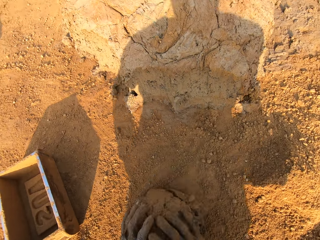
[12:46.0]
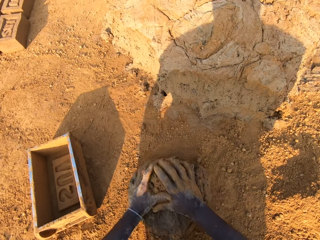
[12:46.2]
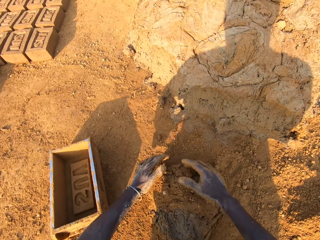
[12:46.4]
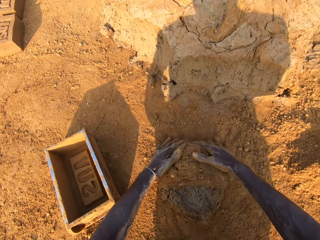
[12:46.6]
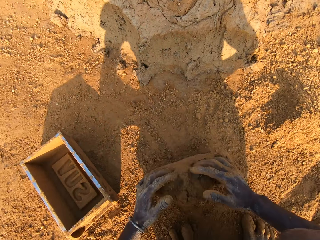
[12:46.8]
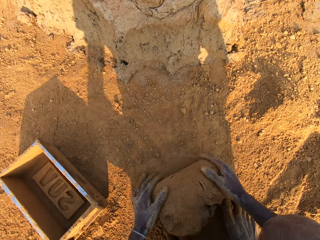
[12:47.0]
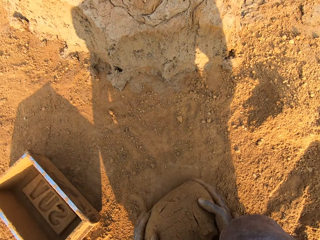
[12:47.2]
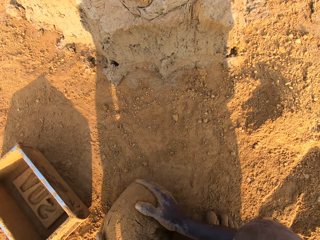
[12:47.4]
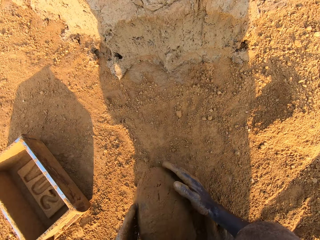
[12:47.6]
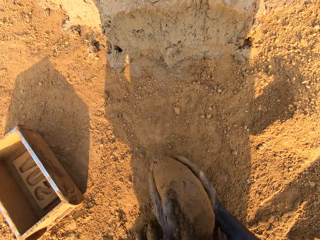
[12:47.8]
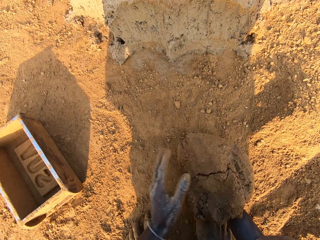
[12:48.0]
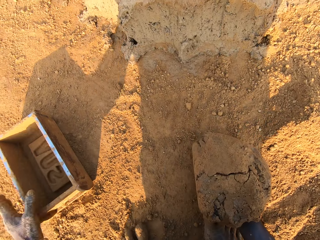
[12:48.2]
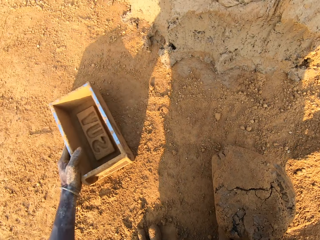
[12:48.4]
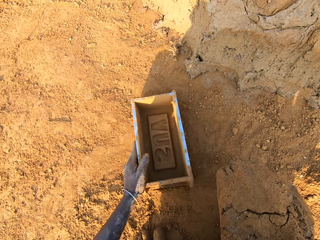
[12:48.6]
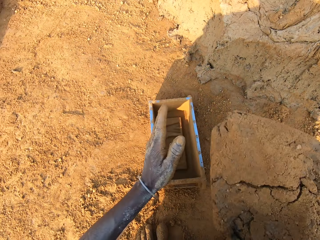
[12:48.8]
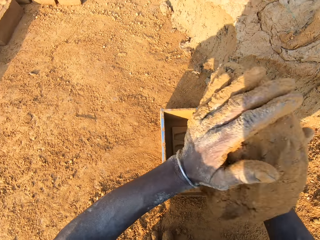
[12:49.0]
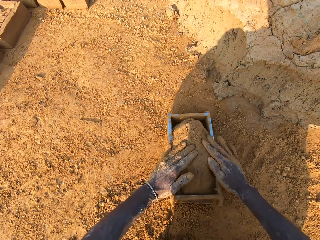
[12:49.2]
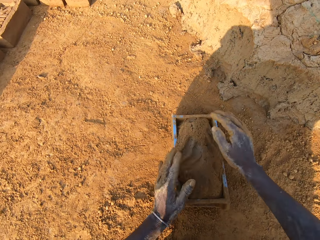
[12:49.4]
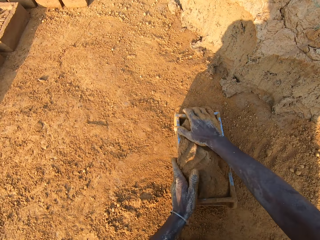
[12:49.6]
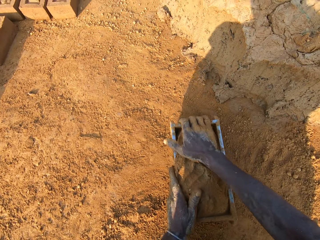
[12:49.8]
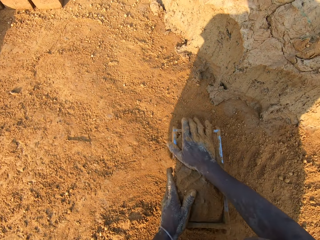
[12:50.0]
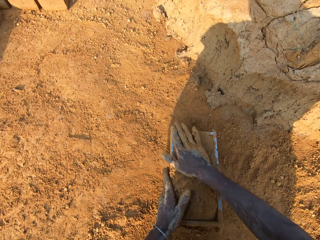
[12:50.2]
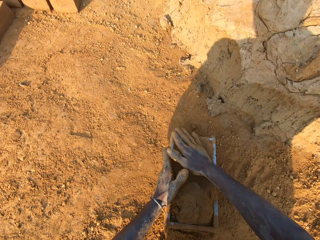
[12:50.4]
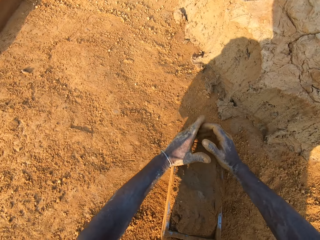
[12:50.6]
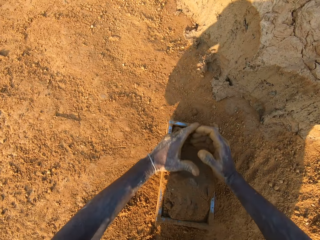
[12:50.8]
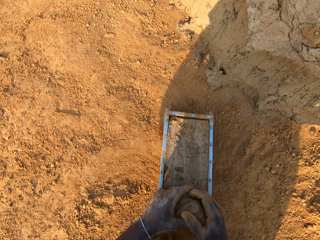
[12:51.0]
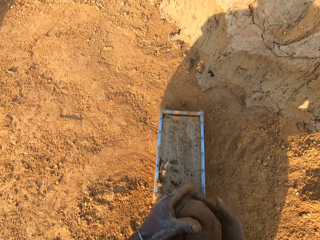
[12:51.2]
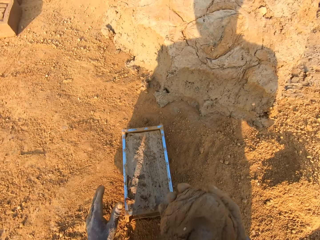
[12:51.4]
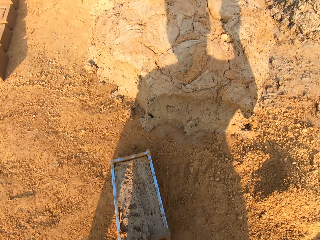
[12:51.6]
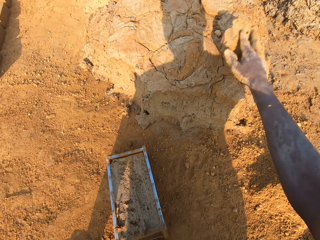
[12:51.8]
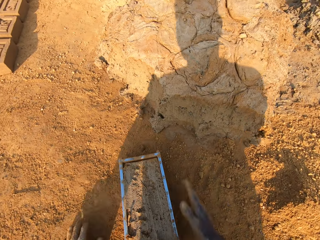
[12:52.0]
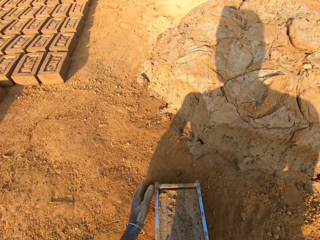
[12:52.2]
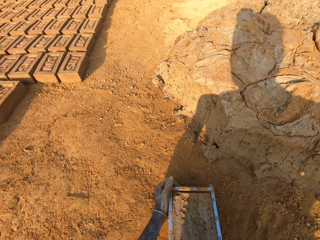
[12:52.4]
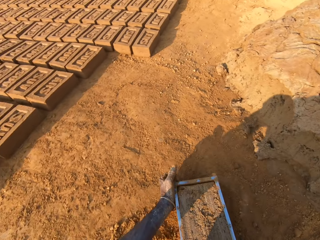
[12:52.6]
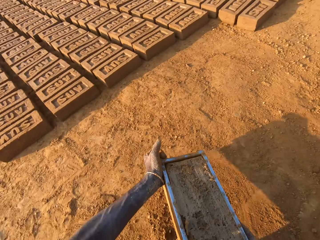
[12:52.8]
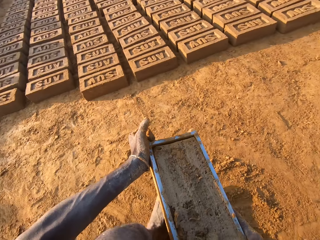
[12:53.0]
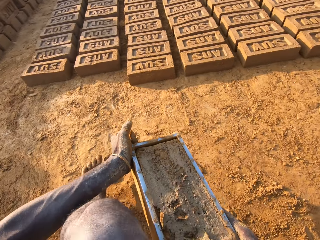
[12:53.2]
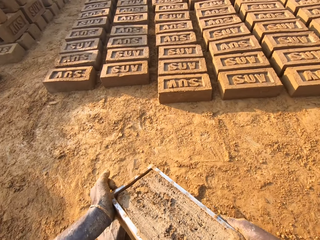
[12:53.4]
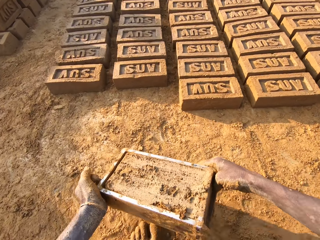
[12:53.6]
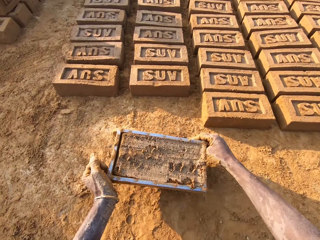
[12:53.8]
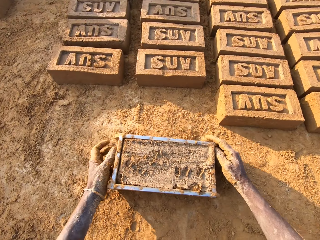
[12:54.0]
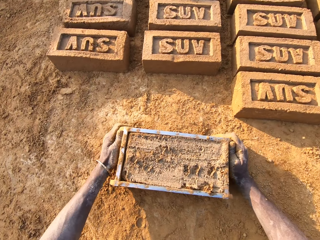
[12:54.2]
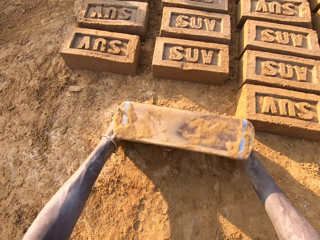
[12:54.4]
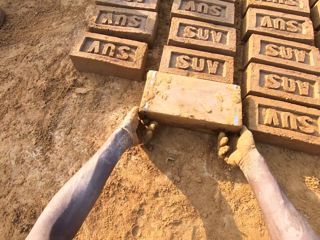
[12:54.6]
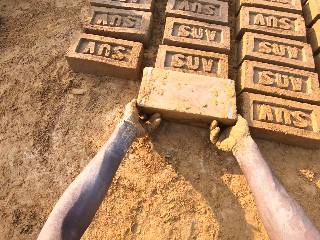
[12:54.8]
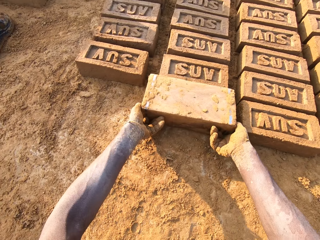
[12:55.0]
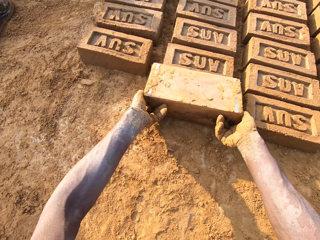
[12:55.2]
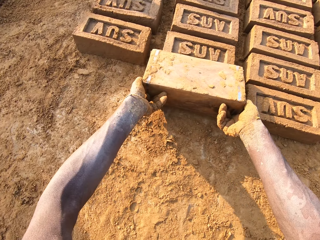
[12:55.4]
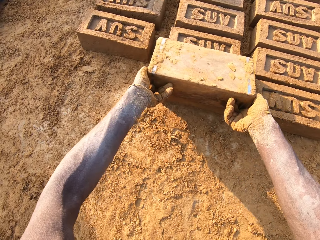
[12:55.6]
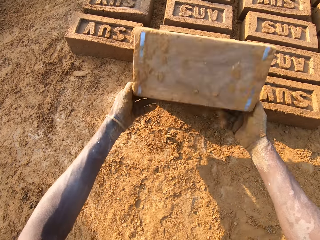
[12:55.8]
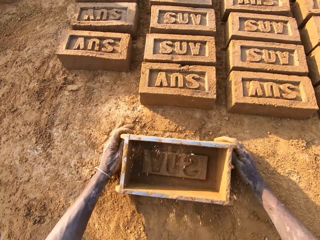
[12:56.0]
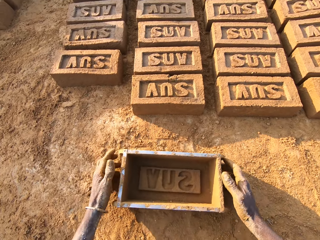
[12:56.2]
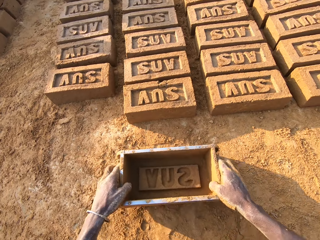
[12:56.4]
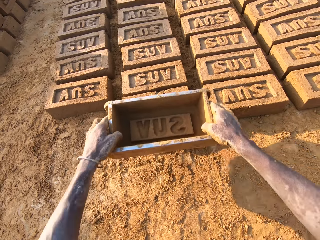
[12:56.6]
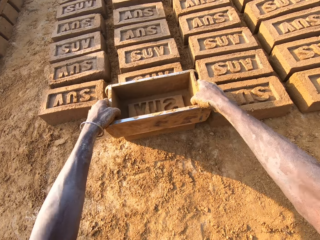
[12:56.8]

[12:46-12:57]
The camera wearer rolls the mud on the sand on the floor with his hand. He moves the pan or brick mold box forward with his left hand. He puts the mud in the pan. He presses the mud in the pan with his right hand. He removes excess mud in the pan with his hands. He throws the mud in his hand on another mud on the floor. He carries the brick mold box. He turns around with the pan in his hand. He drops the pan on the floor. He turns the pan on the floor upside down. He puts the brick on the ground. He removes the mold mud from the pan on the floor.

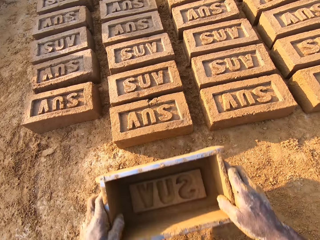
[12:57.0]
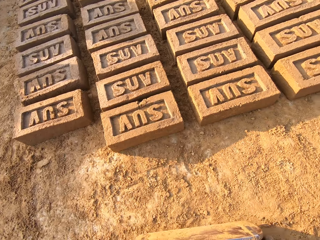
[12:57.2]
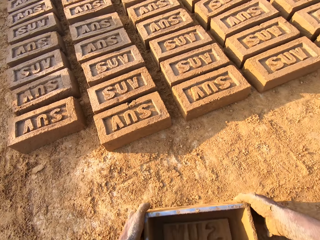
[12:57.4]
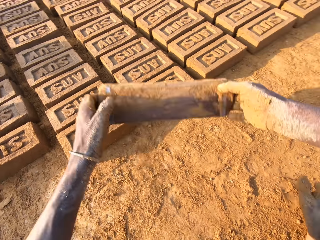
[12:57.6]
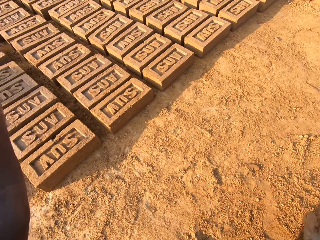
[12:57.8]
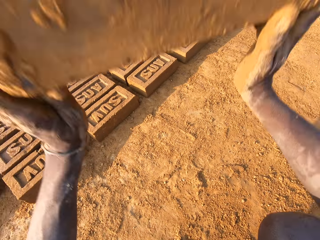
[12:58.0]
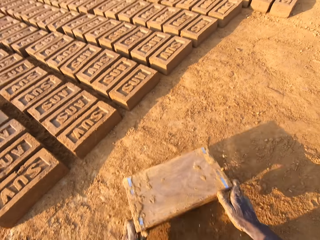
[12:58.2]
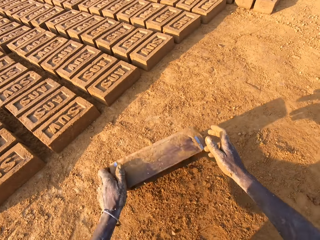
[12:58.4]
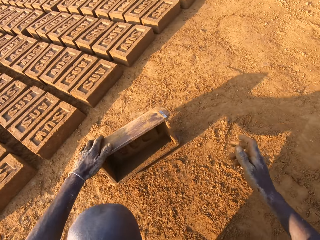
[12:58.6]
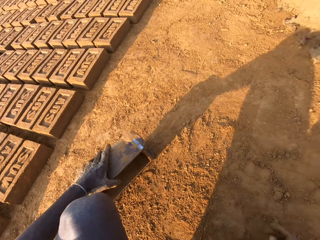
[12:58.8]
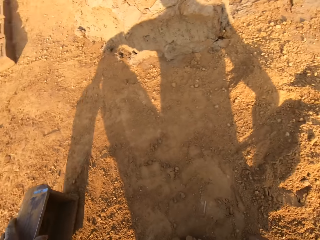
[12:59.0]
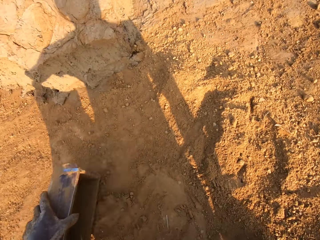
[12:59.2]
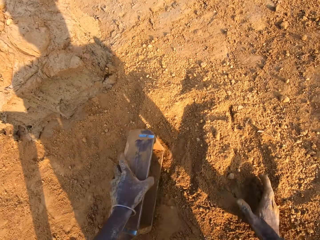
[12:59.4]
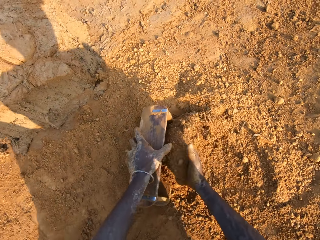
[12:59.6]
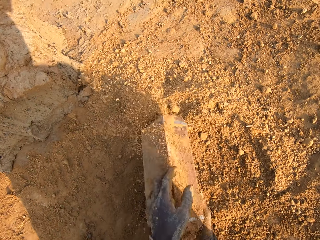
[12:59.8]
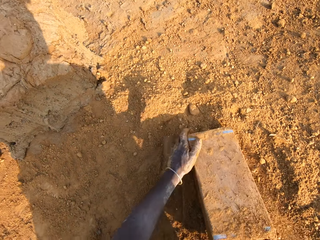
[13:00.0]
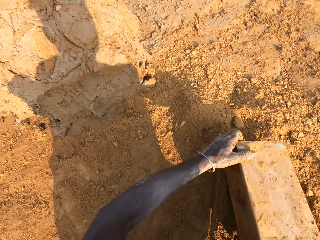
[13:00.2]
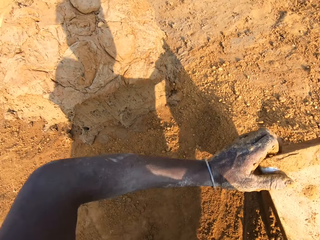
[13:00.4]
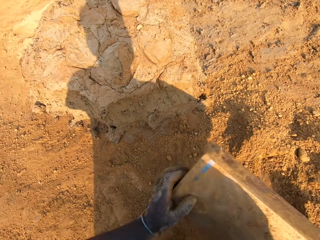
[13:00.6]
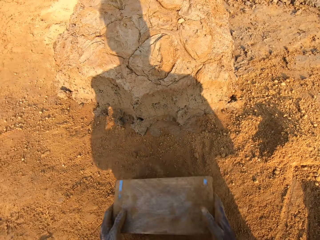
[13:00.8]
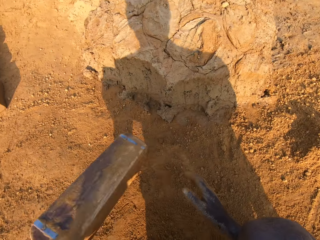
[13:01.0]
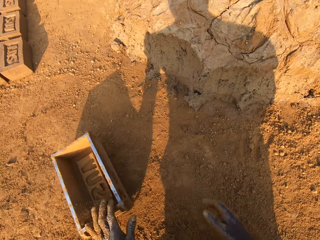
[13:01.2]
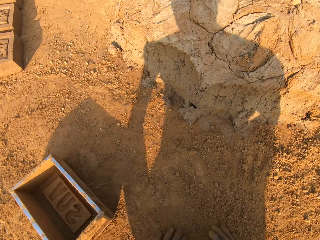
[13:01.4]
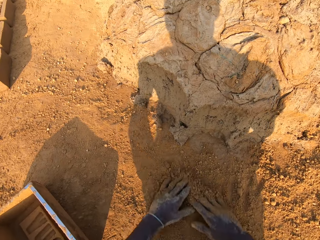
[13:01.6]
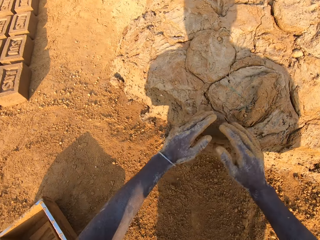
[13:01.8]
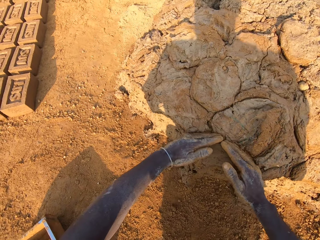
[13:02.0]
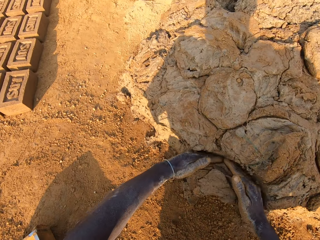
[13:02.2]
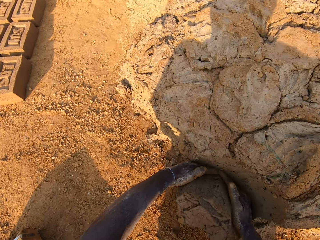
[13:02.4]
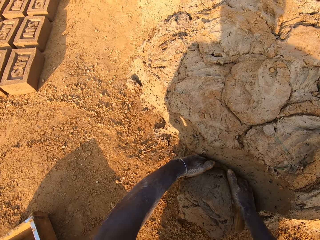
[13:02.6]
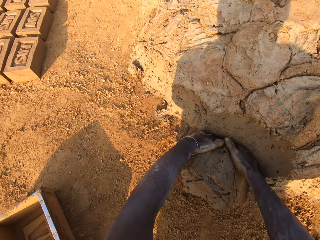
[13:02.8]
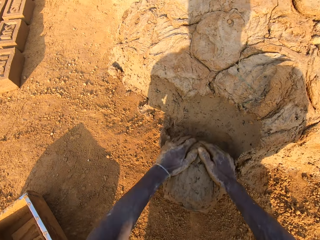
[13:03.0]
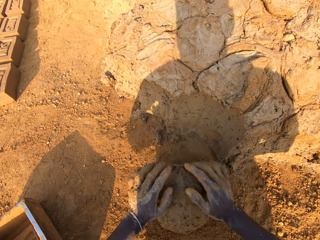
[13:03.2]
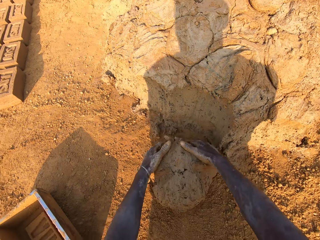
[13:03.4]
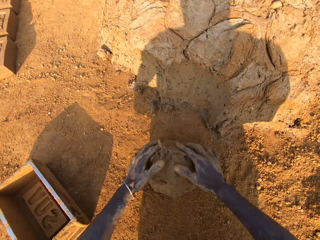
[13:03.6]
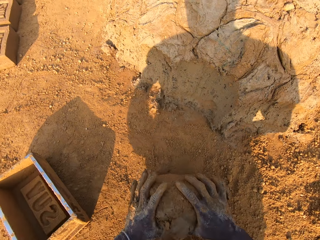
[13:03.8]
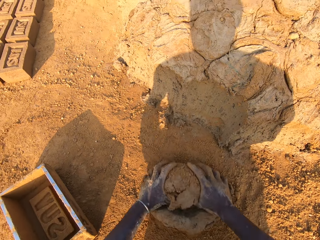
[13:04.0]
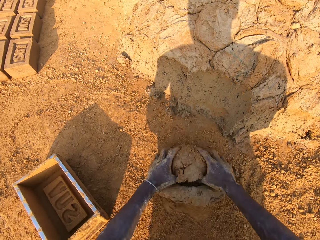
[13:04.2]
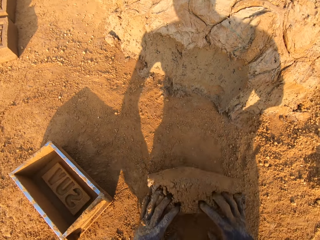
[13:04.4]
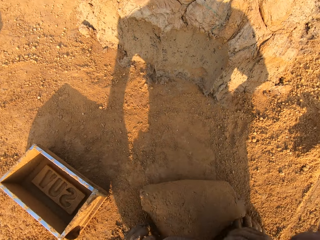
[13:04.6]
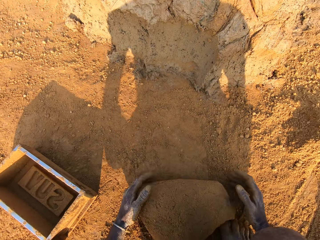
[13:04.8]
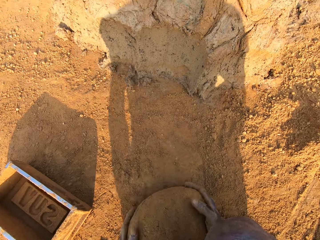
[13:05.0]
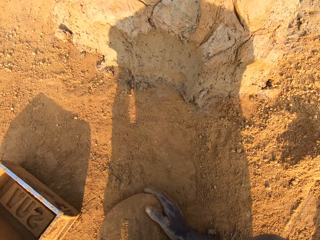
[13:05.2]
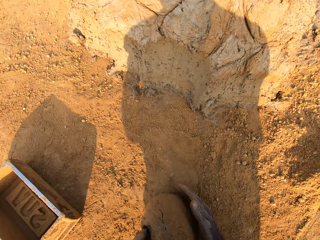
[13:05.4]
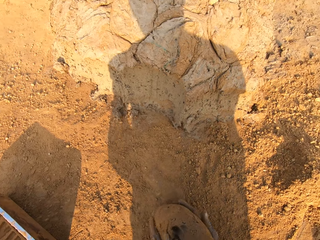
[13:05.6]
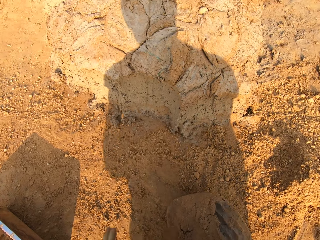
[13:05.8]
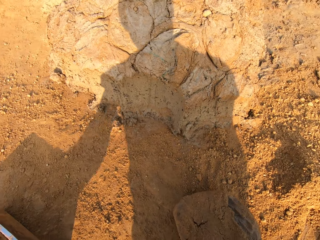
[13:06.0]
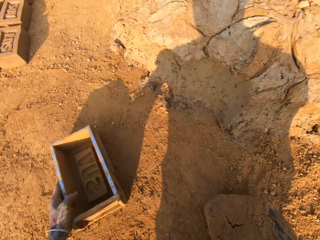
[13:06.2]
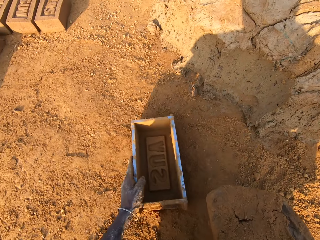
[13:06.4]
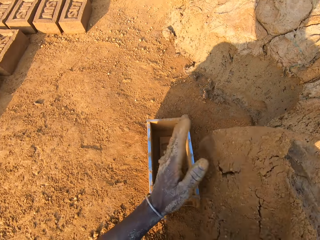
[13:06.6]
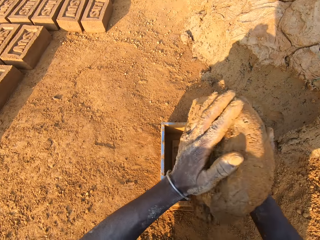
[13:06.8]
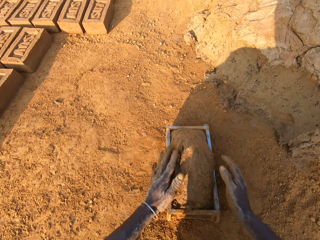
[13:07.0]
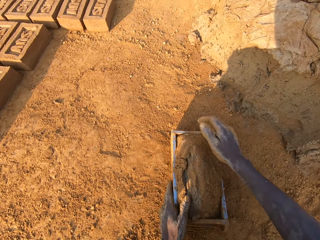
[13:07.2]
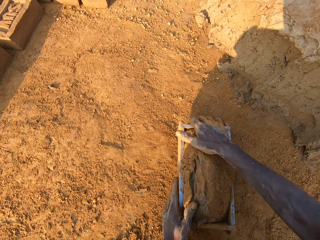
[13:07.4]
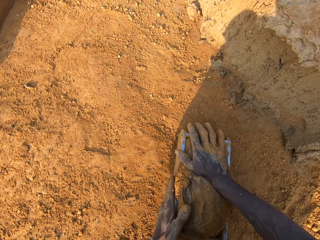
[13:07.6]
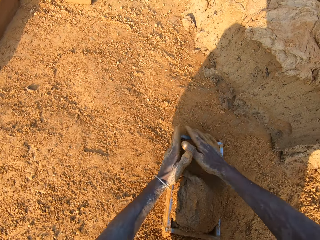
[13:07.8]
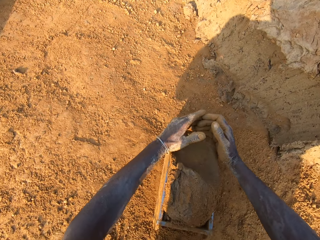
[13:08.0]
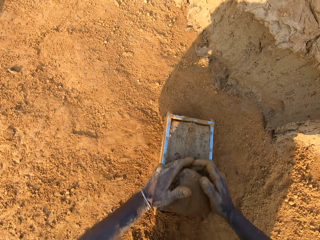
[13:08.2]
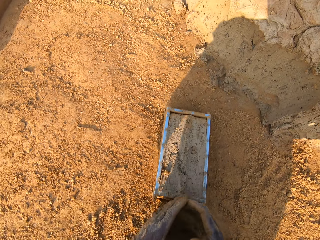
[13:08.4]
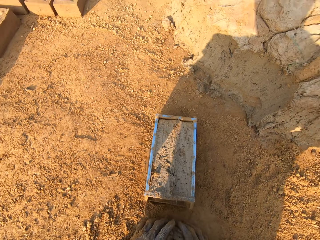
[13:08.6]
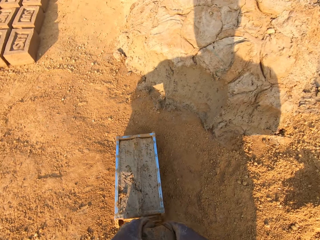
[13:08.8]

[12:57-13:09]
The camera wearer hits the top of the mold mud with the pan or brick mold box. He puts the brick mold box on the brick. He lifts the brick mold box up. He drops the pan on the floor. He hits the brick box on the ground. He turns around with the pan in his hand. He puts some sand in the pan with his right hand. He removes the pan from the sand. He drops the pan on the floor. He takes some mud from the floor with his hand. He rolls the mud on the sand on the floor with his hand. He moves the pan forward with his left hand. He puts the mud in the pan. He presses the mud in the pan with his hand. He removes excess mud in the pan with his hands.
